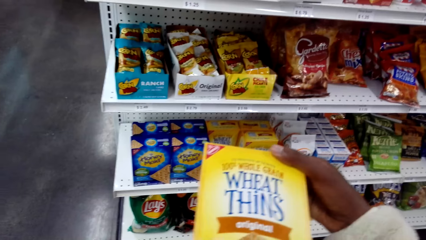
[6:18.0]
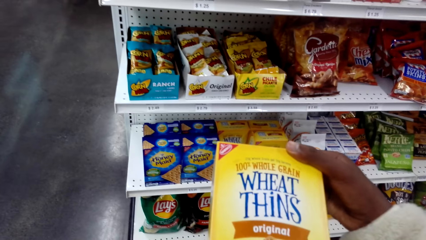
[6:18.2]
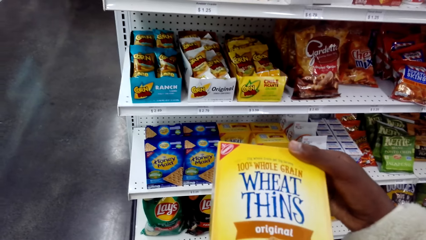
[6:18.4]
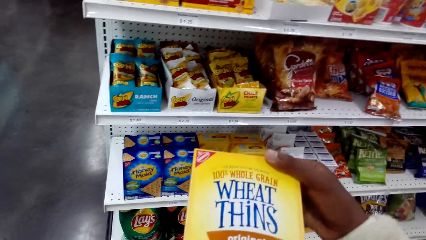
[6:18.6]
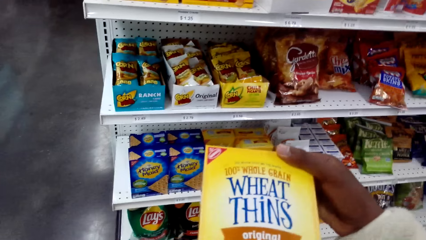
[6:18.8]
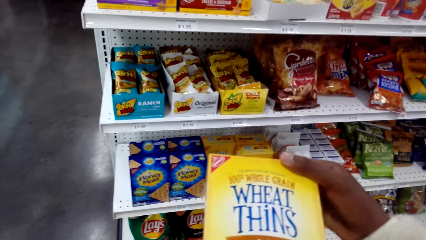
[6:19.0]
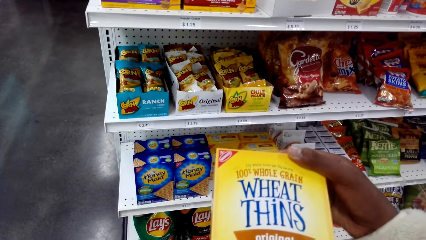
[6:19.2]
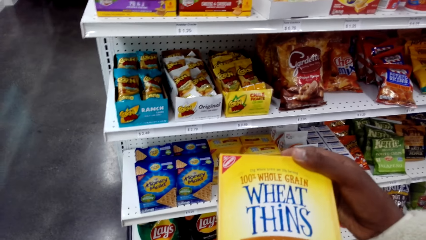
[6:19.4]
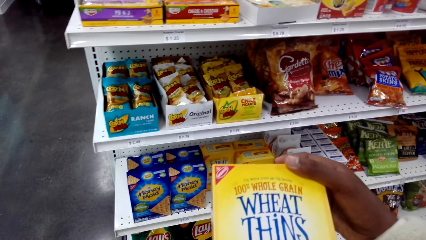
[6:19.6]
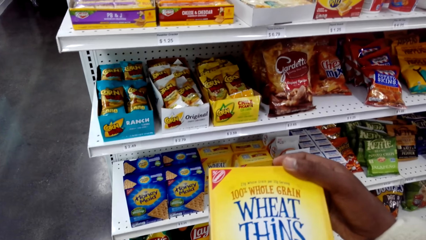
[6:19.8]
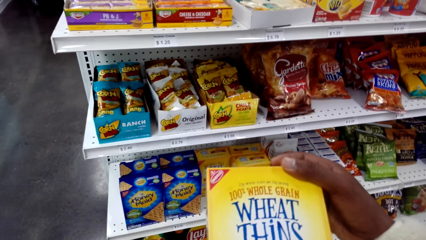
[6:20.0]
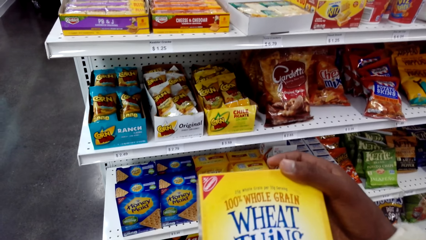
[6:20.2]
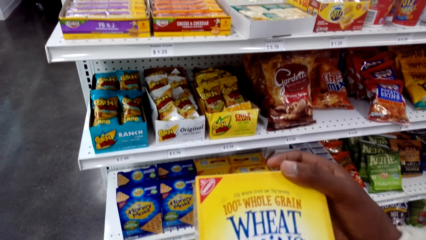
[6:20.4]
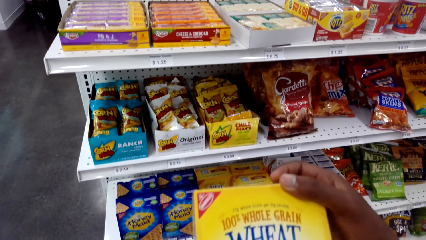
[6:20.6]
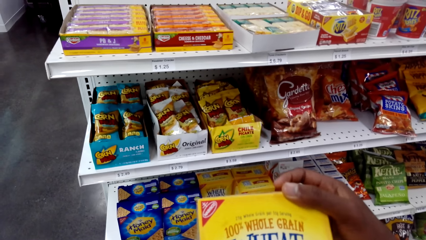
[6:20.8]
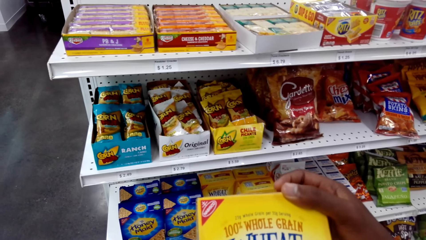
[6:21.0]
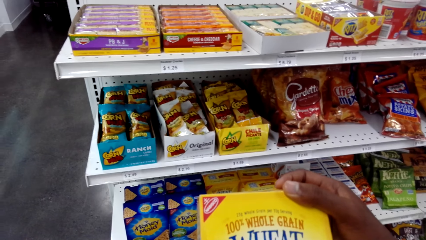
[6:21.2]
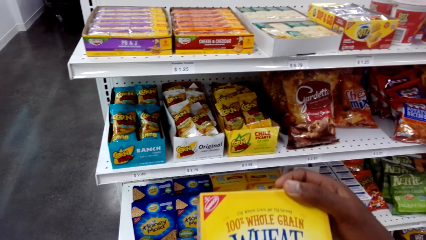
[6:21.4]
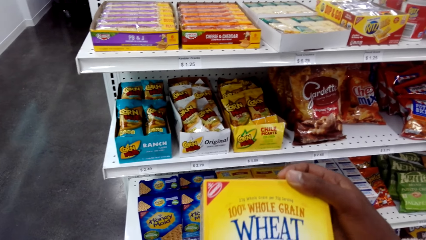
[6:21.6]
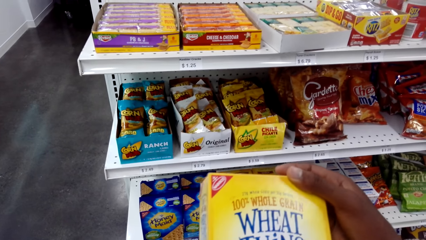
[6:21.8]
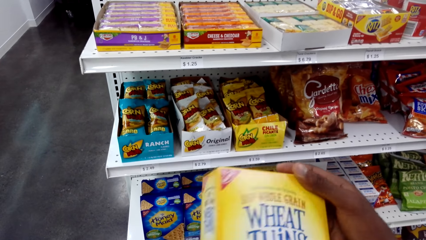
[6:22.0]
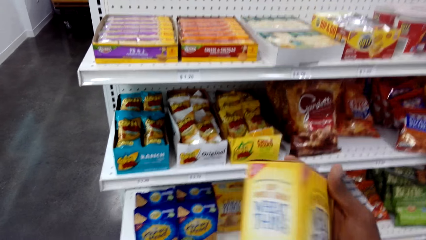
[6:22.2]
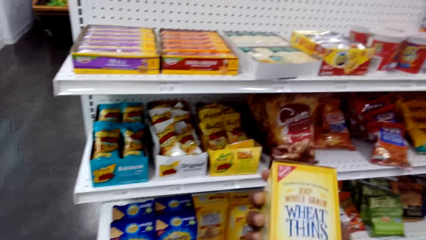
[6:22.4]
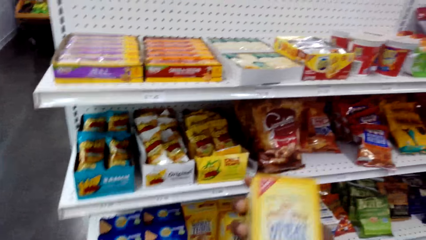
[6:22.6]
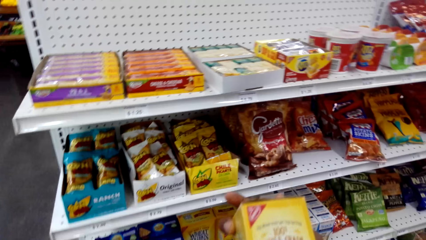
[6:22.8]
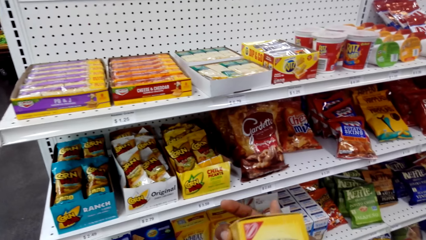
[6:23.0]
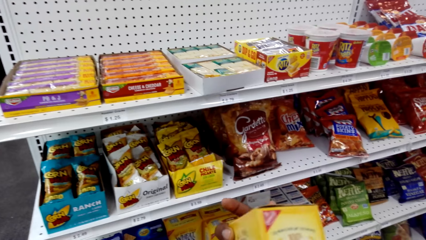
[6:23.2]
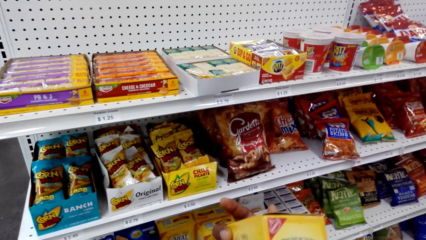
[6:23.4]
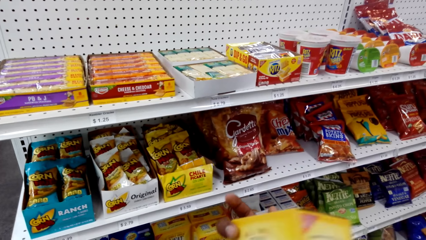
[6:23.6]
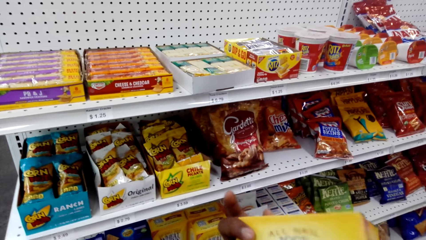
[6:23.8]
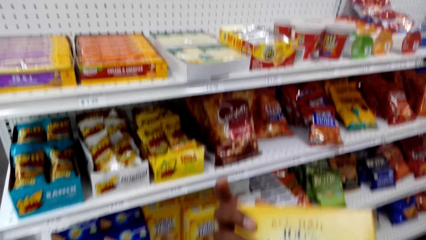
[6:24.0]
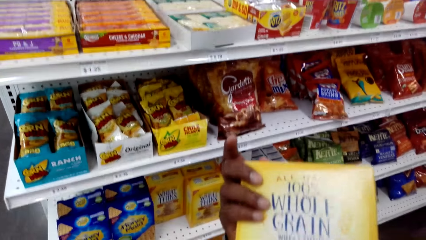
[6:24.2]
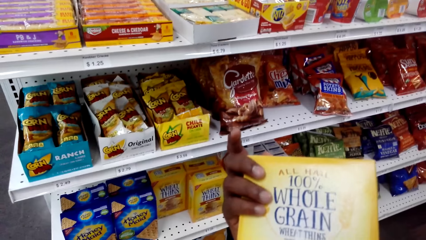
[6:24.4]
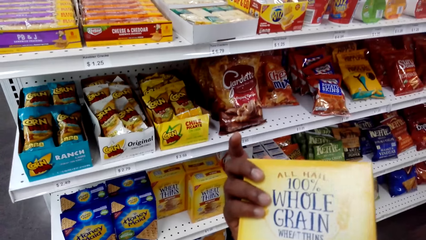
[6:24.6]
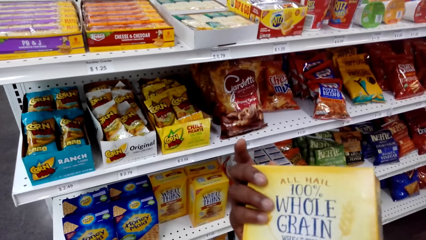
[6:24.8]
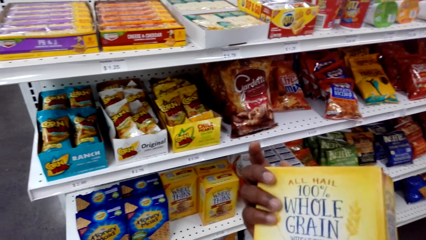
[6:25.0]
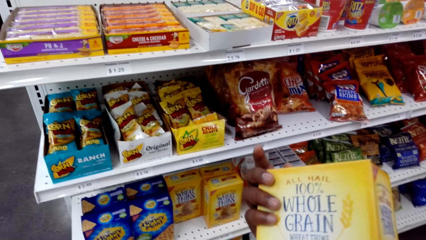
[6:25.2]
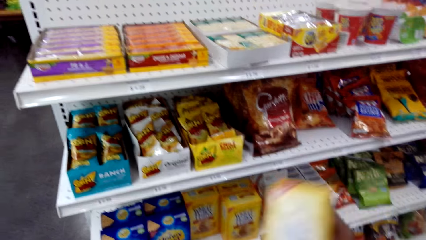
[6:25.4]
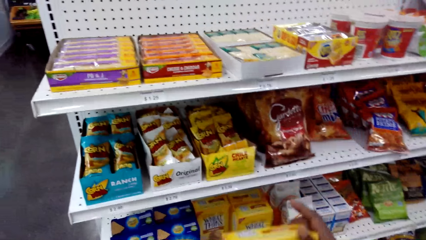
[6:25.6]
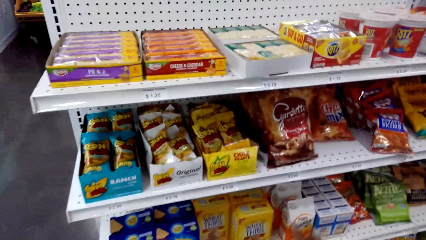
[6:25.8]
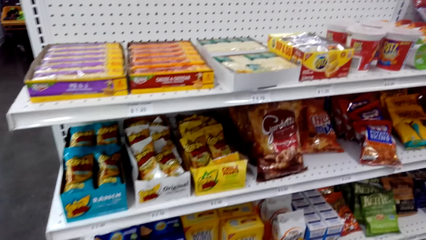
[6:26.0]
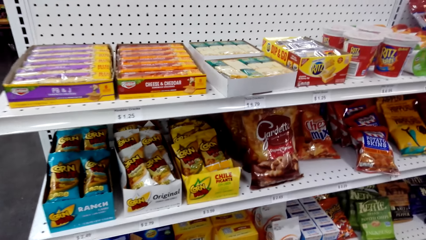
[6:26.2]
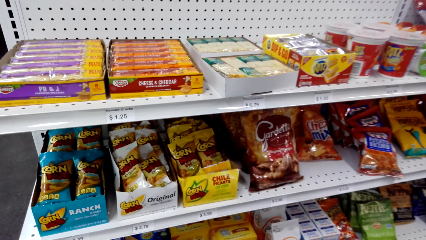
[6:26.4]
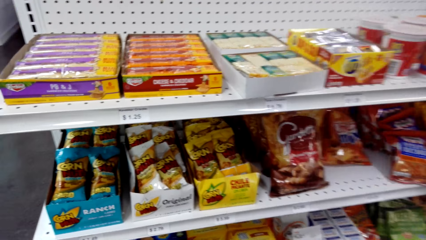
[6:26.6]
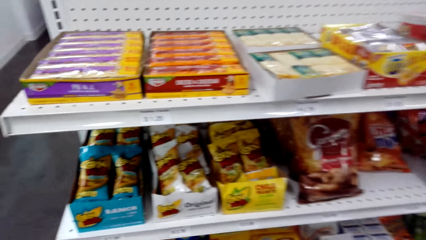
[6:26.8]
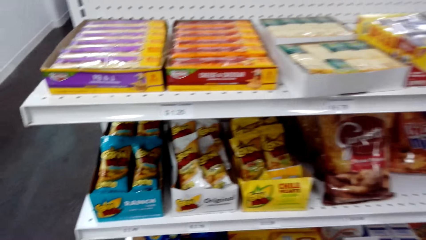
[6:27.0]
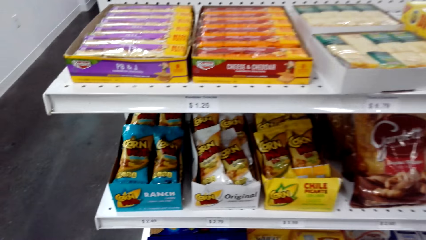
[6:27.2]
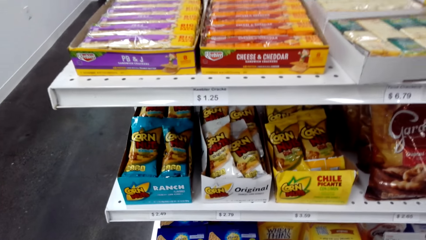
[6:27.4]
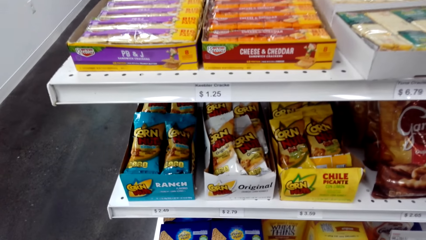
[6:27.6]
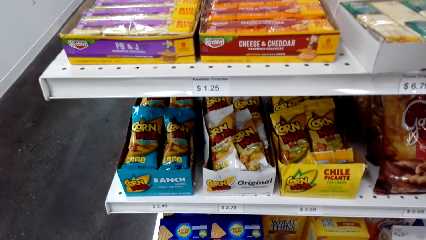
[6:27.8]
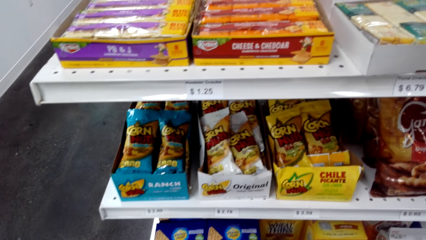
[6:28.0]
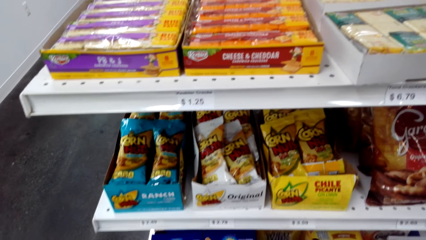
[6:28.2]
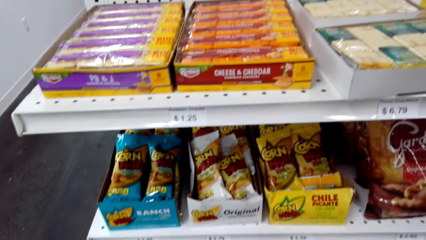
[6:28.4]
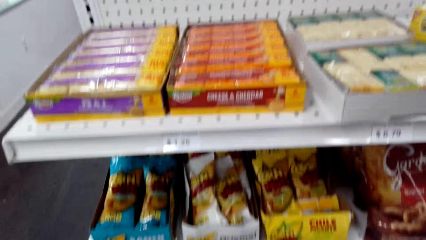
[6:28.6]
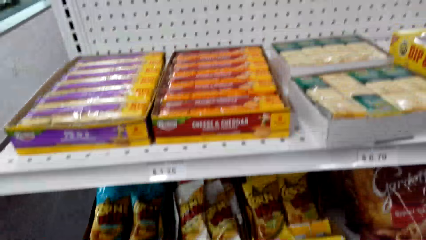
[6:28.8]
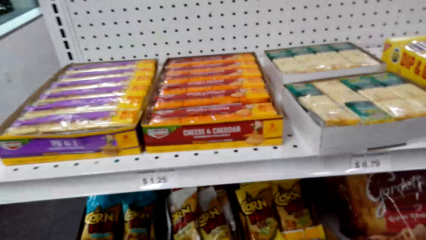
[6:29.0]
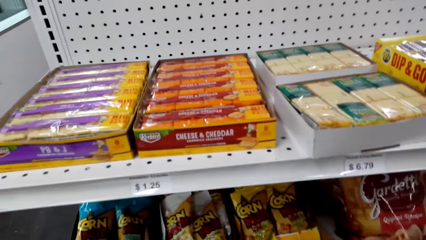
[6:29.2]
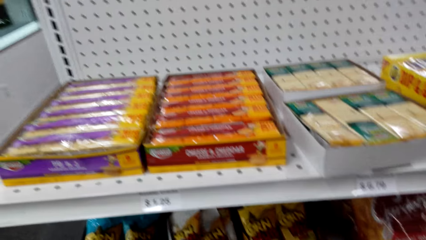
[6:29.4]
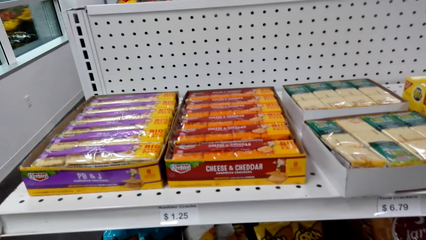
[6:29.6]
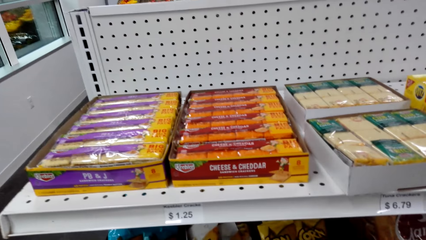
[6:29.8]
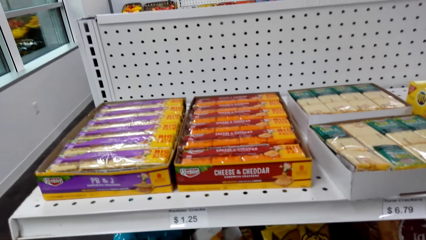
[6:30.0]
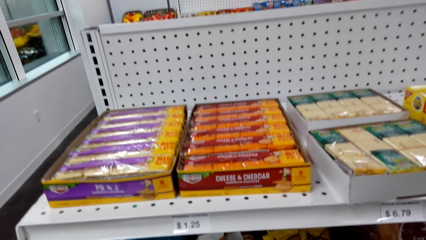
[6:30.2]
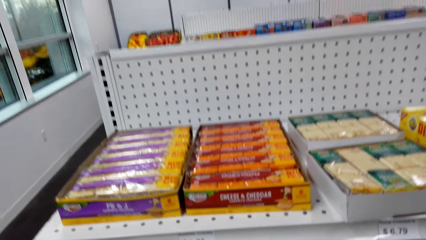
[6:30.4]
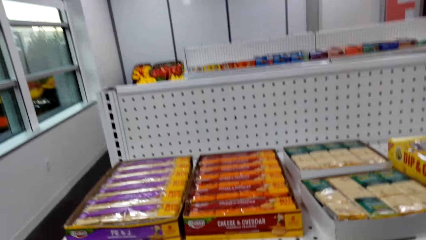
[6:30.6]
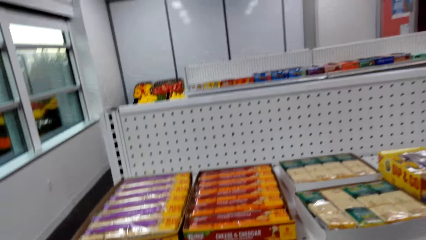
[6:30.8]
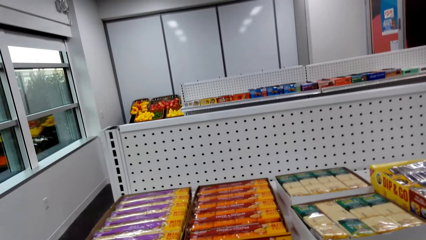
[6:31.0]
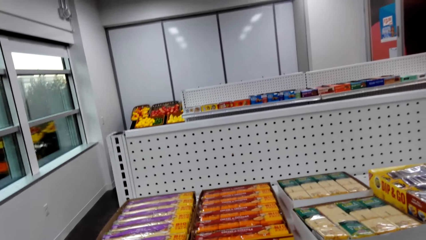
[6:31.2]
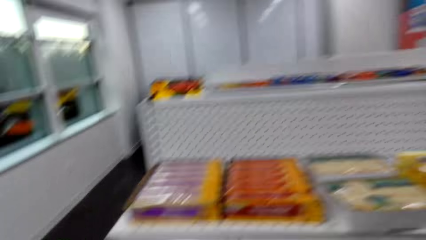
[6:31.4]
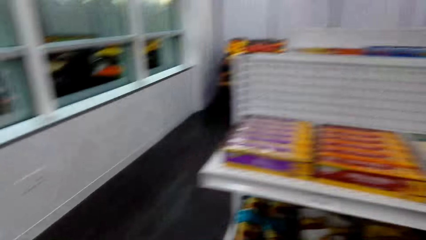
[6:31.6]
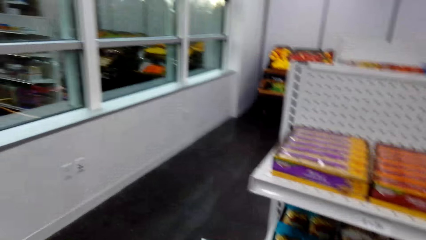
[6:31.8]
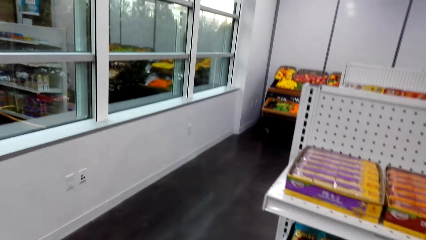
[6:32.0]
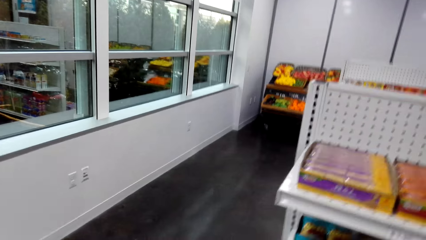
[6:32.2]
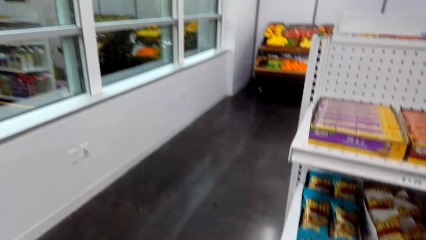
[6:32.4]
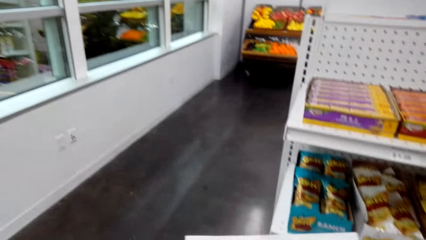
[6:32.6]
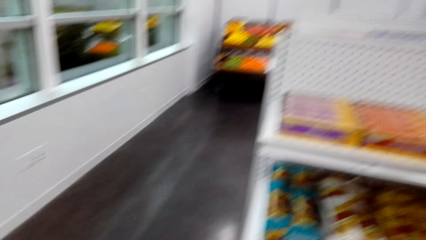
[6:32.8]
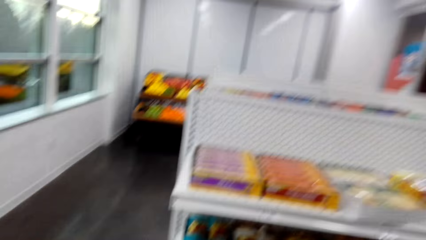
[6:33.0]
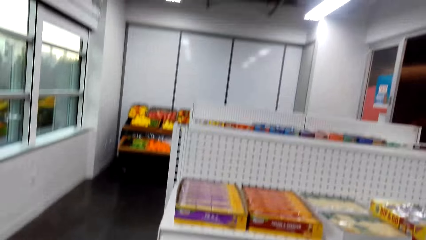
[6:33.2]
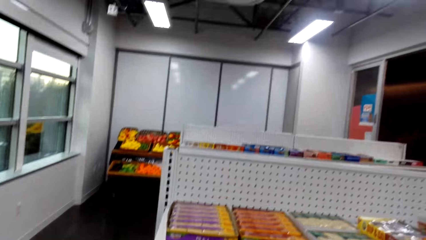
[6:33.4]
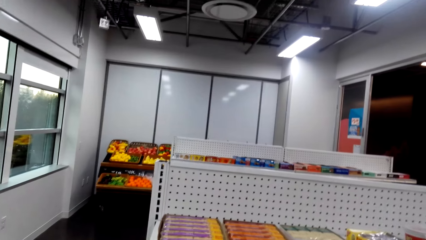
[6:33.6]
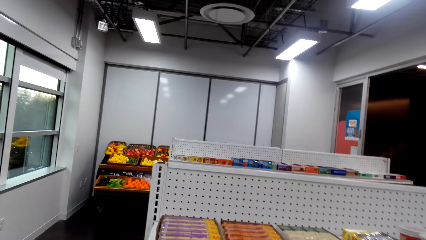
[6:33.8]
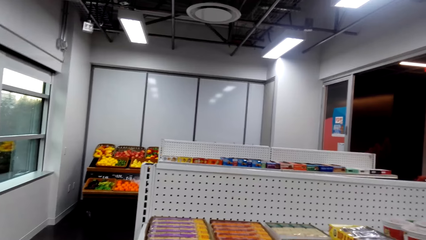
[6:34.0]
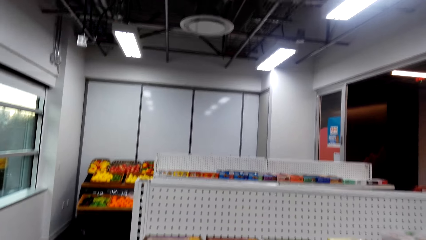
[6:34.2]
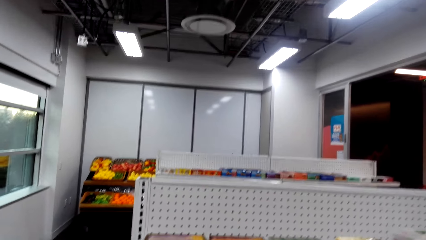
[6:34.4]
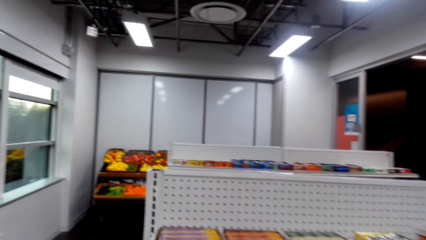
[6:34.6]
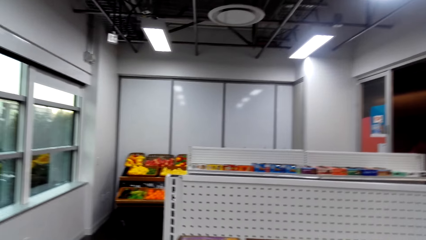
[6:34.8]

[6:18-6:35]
The camera wearer views items on the supermarket shelving.
